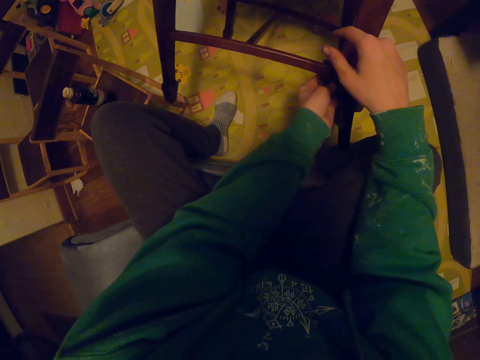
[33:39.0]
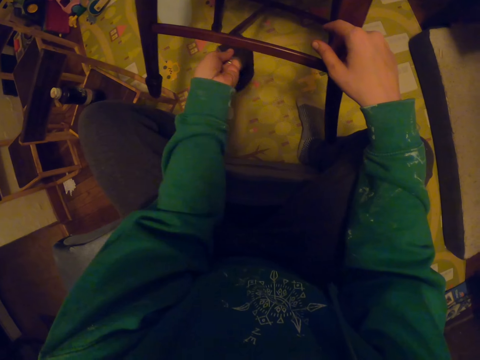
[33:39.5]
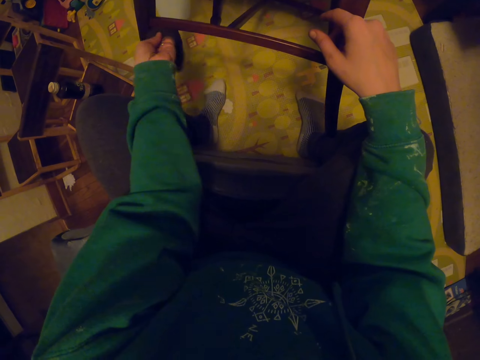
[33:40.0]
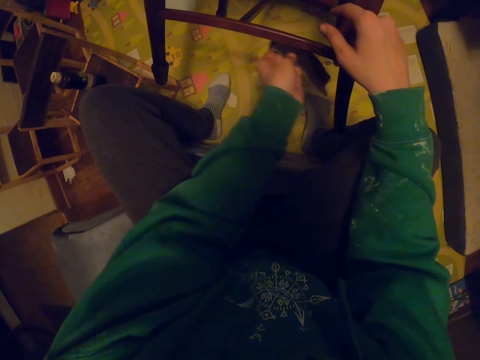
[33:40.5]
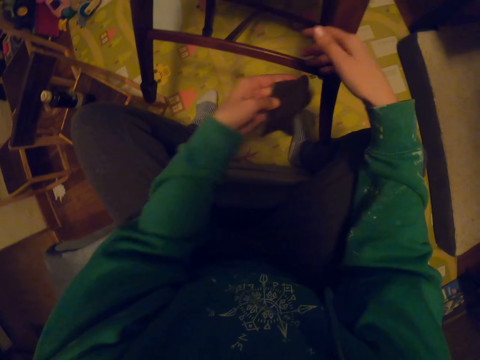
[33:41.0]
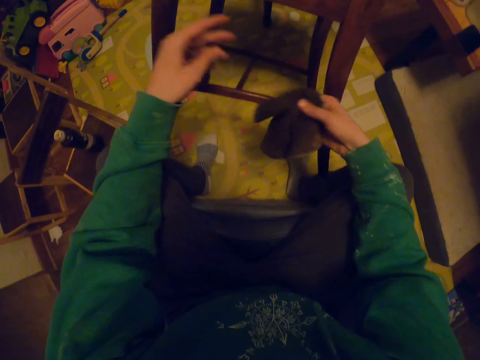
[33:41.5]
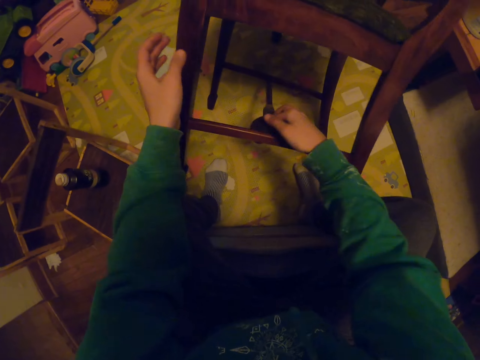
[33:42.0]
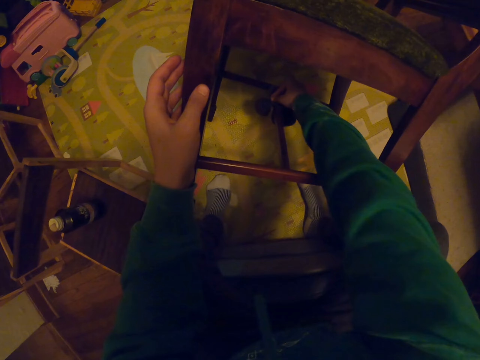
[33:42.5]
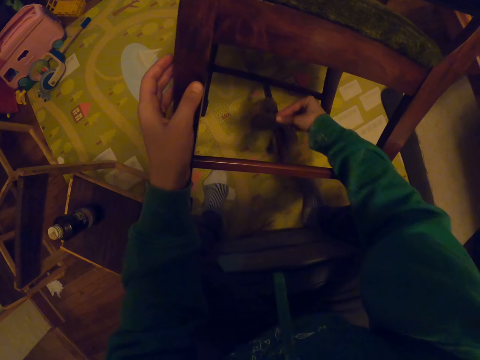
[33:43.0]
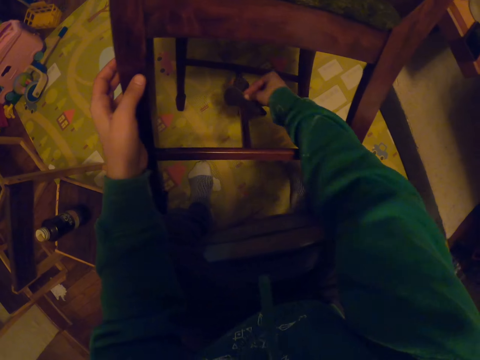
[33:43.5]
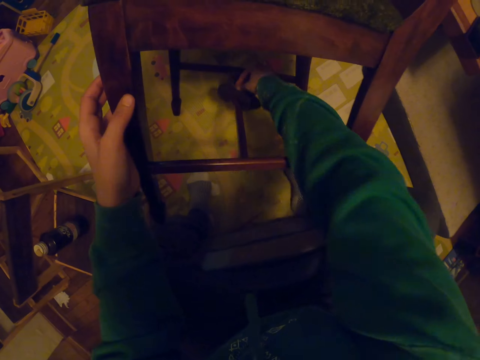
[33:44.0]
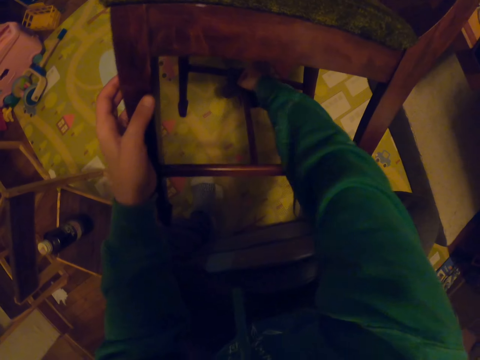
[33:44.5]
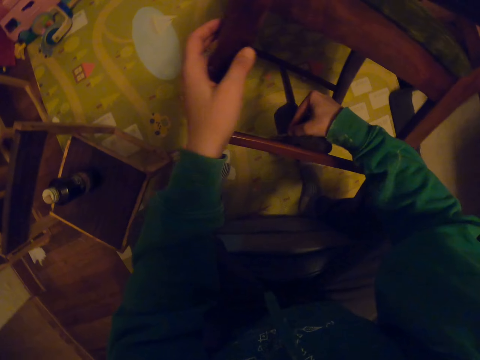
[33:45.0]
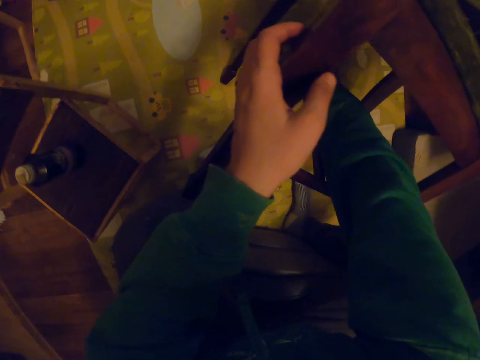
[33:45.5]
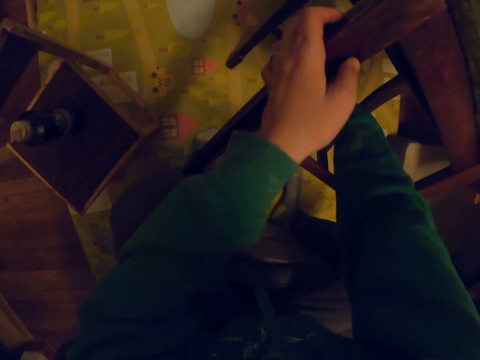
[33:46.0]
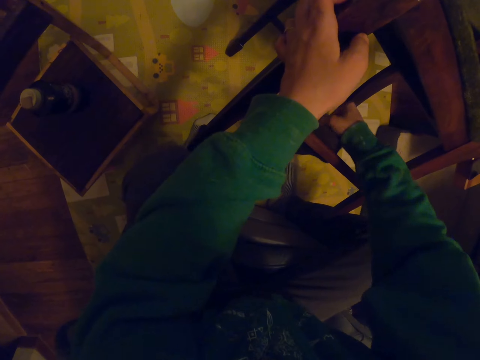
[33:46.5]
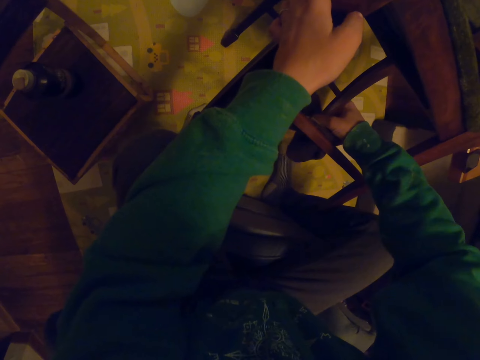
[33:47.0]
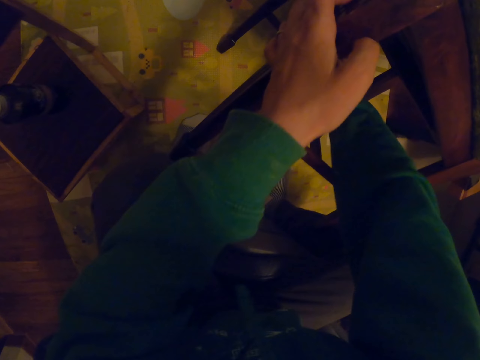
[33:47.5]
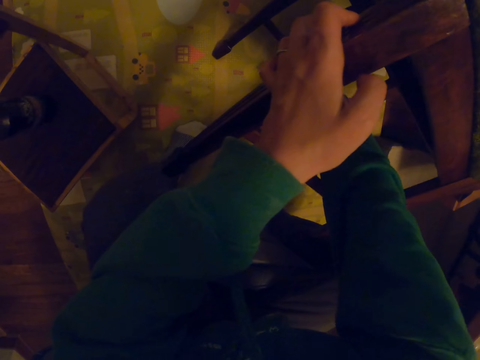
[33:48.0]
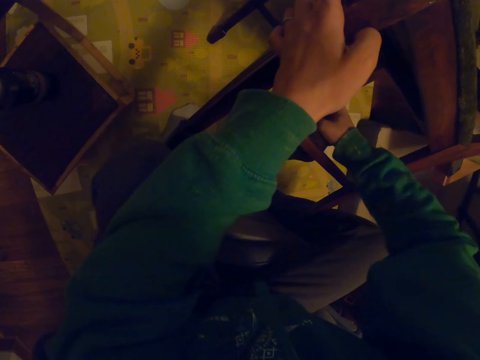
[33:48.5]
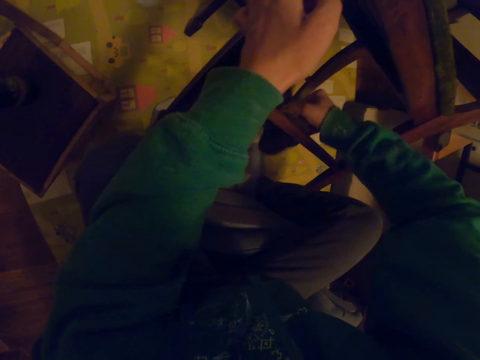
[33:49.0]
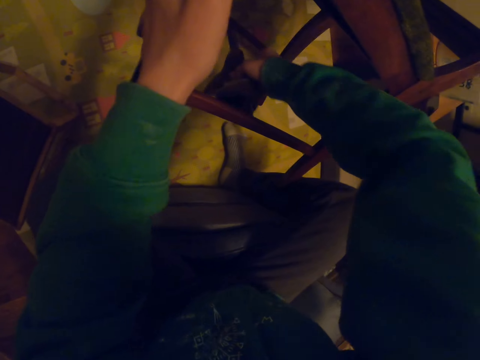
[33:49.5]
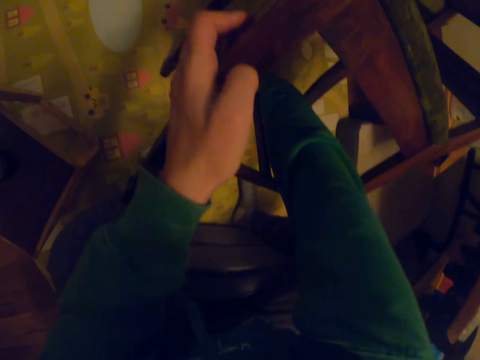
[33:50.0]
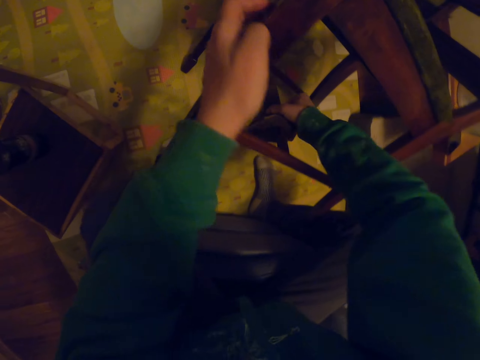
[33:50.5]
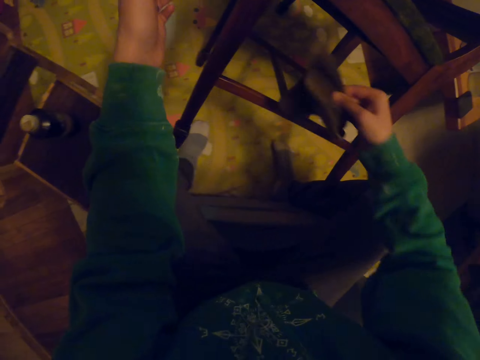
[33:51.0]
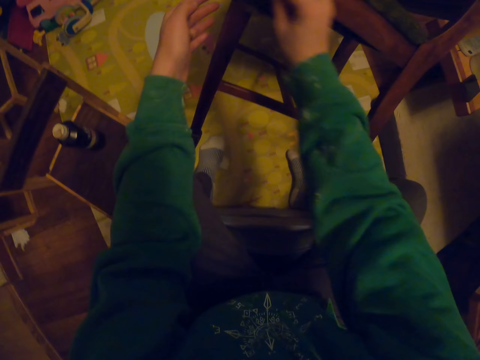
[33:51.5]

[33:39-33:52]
The camera wearer passes the small towel to the right hand. They wipe the chair.

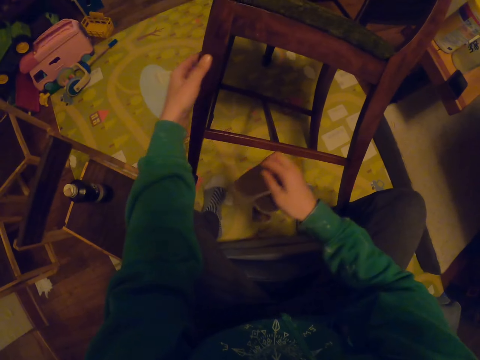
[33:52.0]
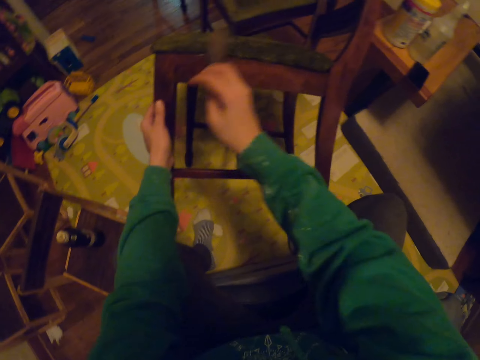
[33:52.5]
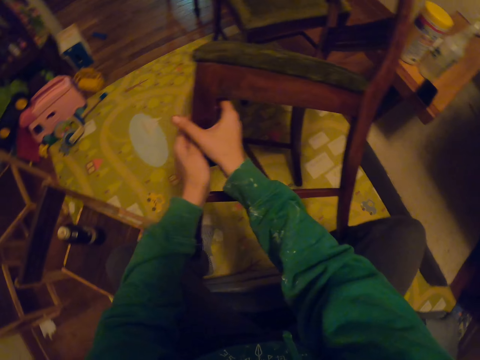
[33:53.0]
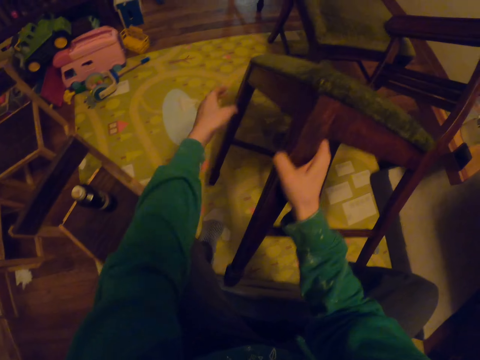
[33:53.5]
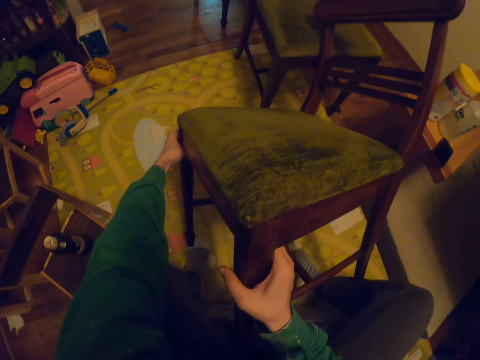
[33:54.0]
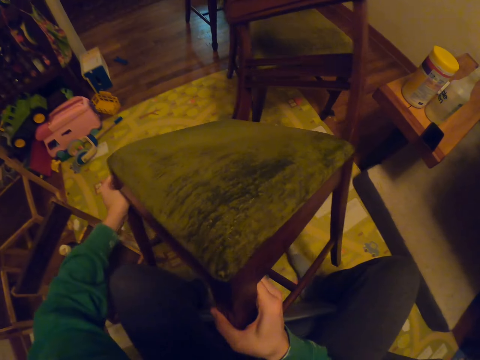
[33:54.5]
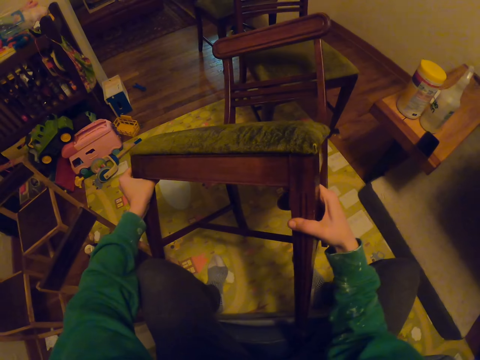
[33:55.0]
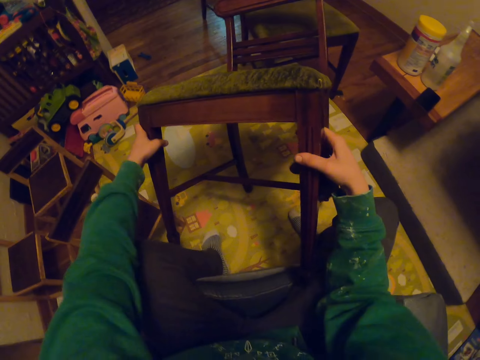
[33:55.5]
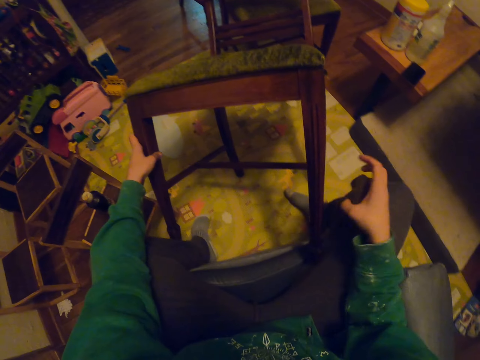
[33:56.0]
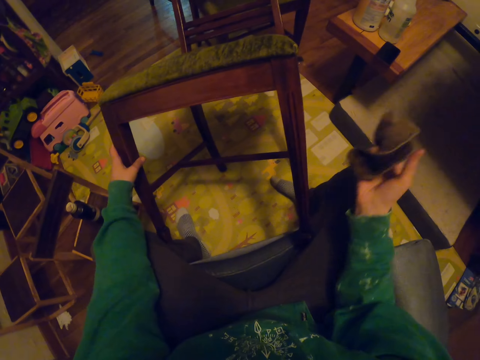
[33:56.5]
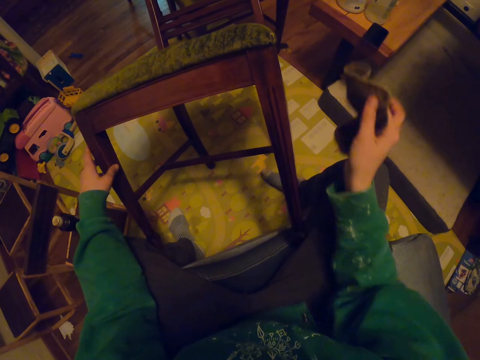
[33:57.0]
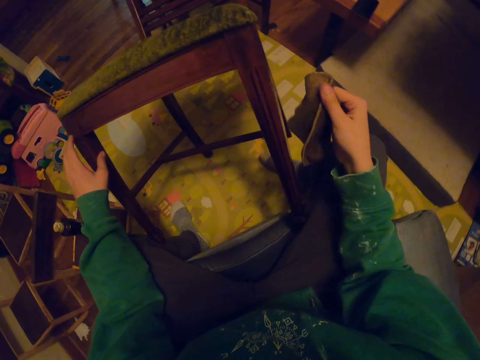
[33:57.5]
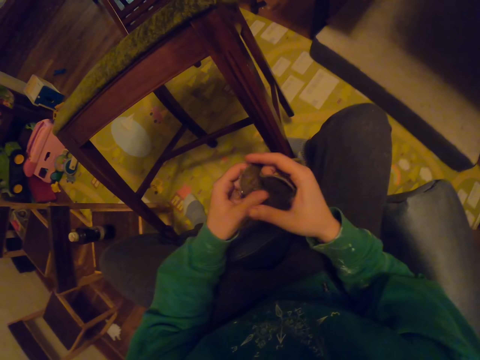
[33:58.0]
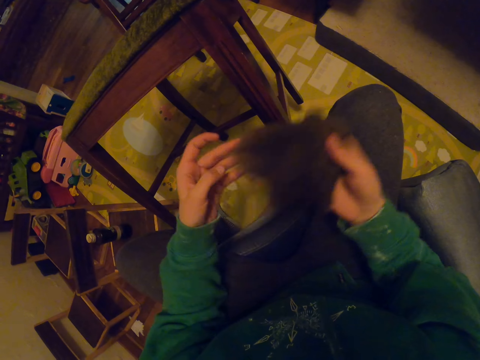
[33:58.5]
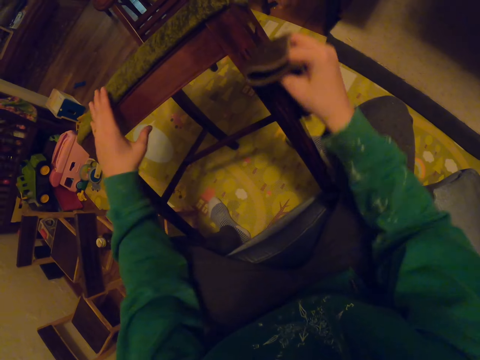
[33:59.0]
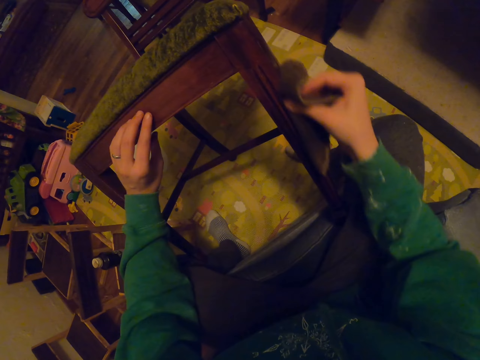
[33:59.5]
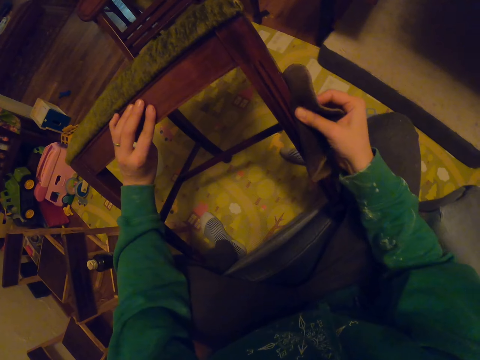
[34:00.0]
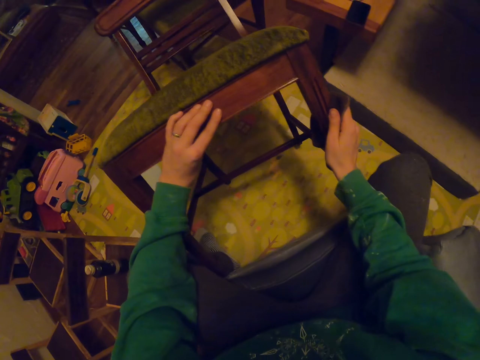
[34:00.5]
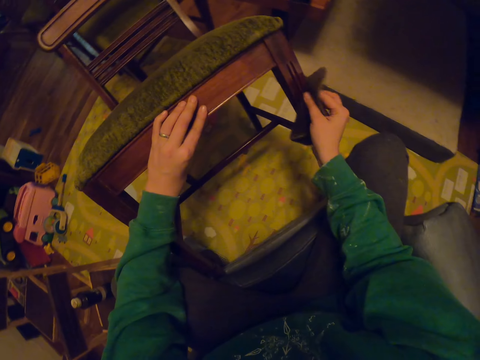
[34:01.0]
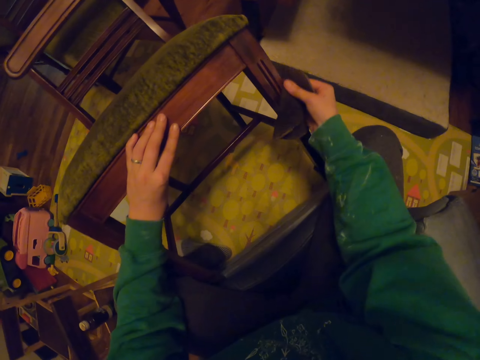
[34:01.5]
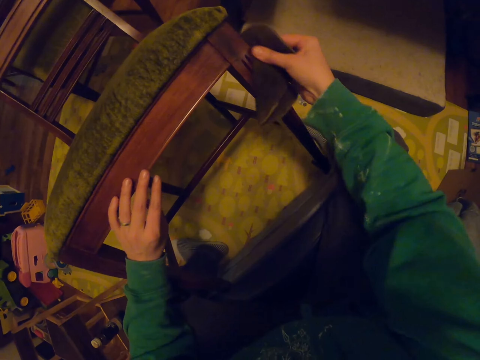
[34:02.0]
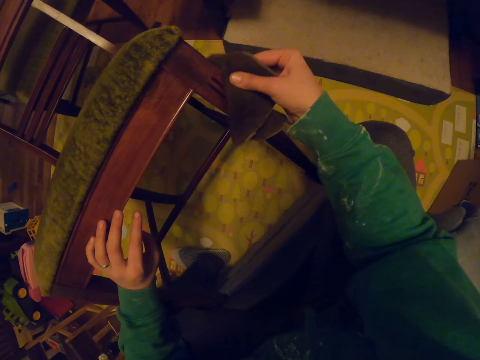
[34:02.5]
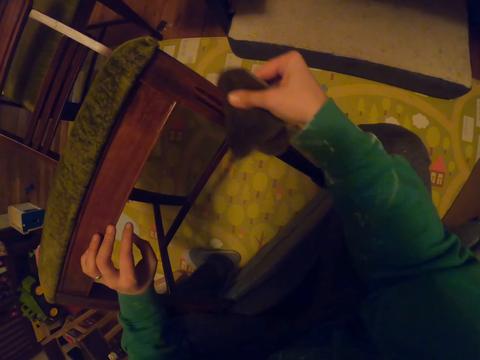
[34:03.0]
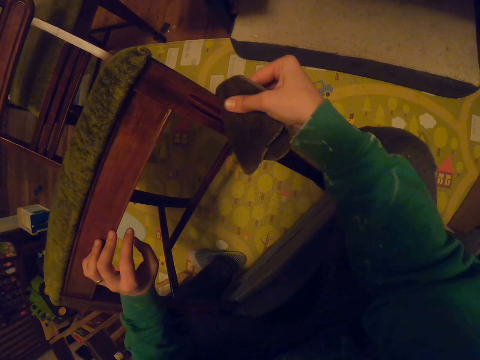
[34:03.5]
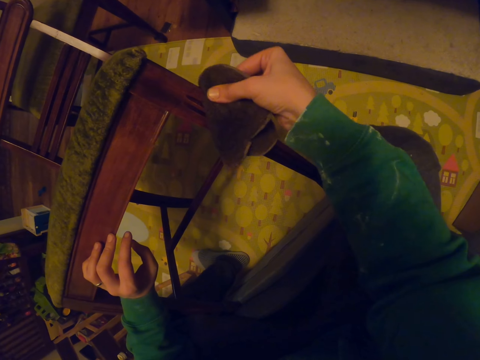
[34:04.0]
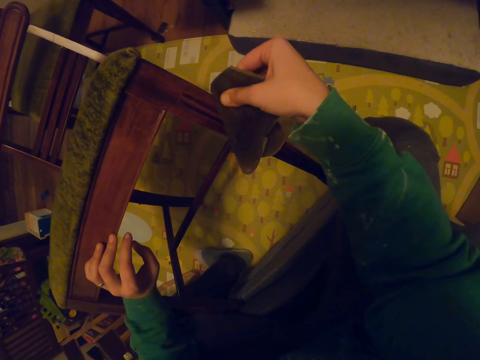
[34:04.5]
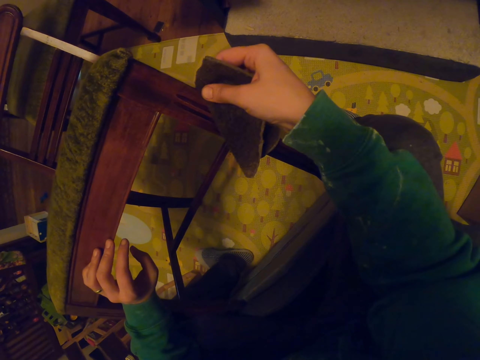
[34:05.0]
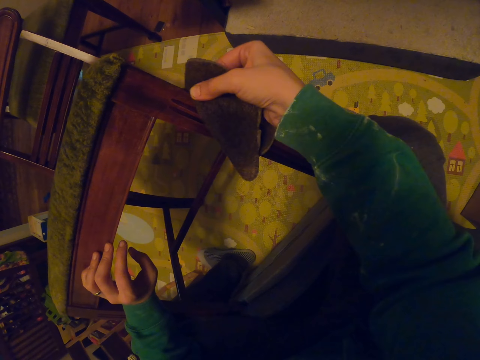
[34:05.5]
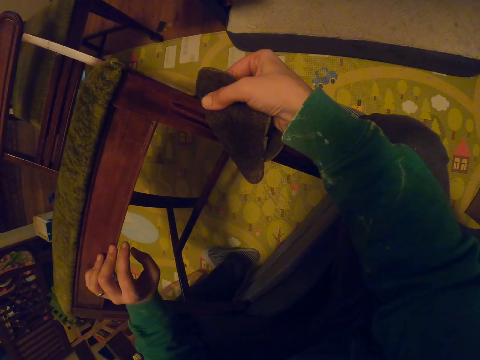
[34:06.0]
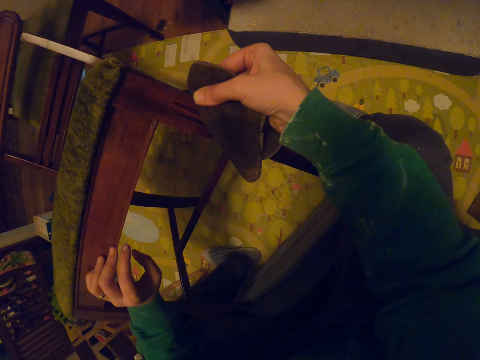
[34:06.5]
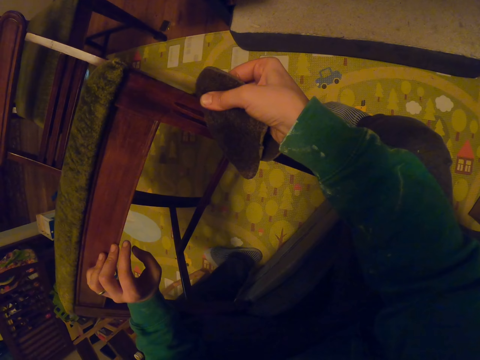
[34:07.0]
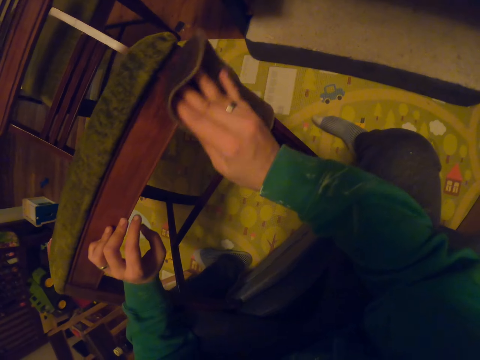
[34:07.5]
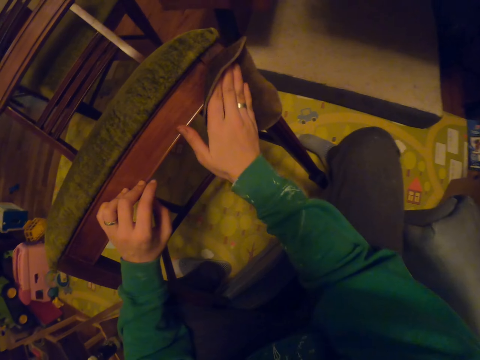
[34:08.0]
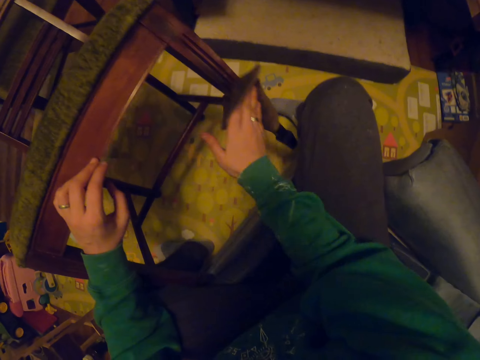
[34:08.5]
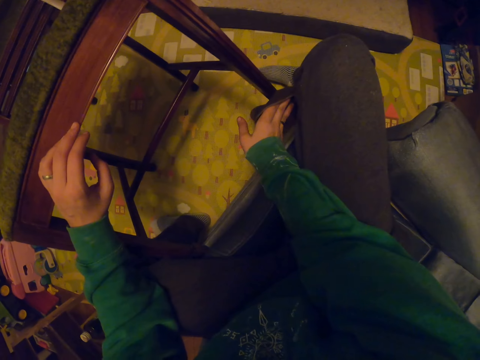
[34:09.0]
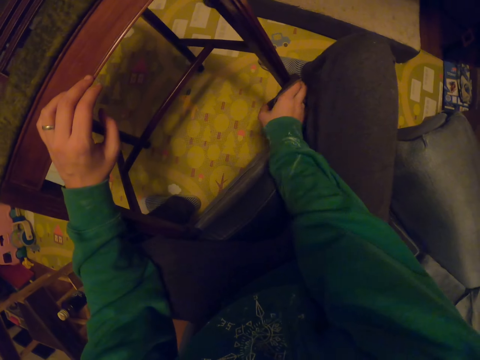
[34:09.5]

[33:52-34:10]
The camera wearer picks up the chair. They move the chair. They place the chair on the floor. They unfold the towel. They wipe the chair.
